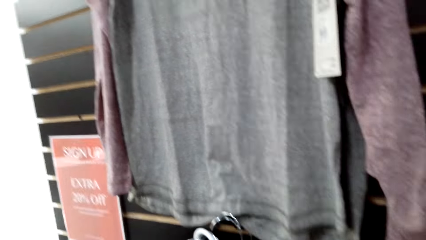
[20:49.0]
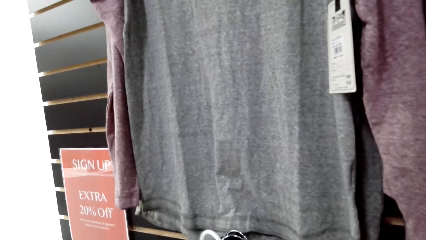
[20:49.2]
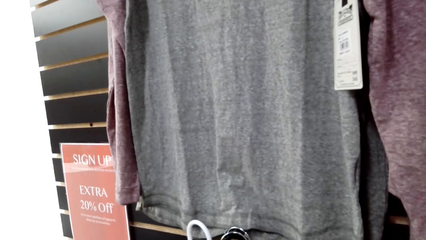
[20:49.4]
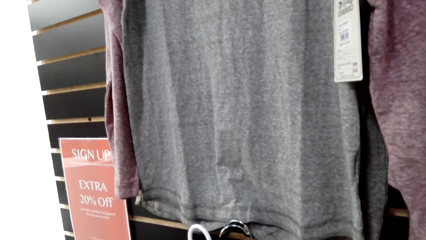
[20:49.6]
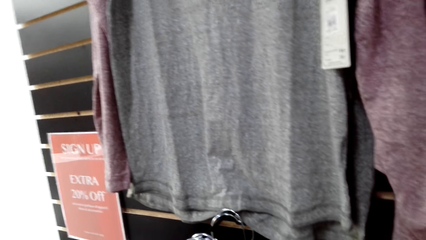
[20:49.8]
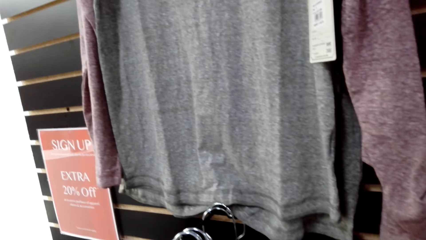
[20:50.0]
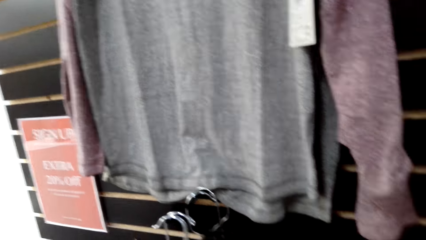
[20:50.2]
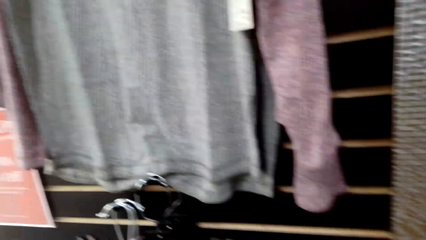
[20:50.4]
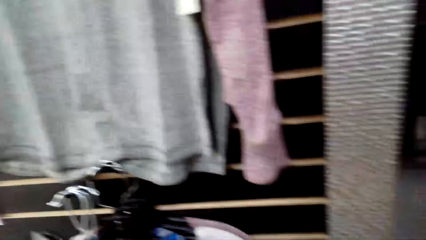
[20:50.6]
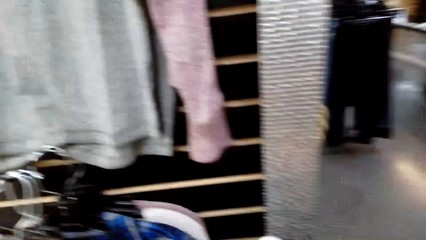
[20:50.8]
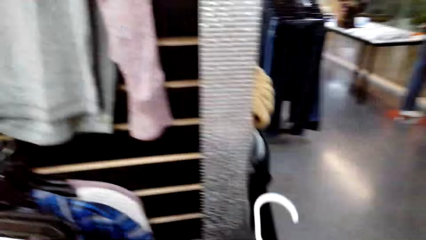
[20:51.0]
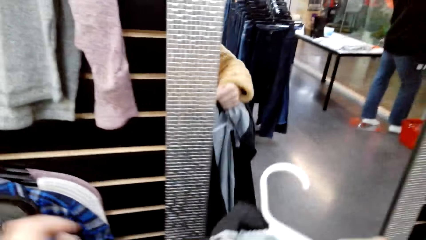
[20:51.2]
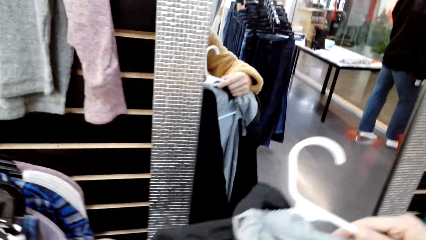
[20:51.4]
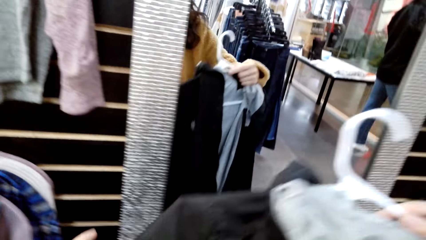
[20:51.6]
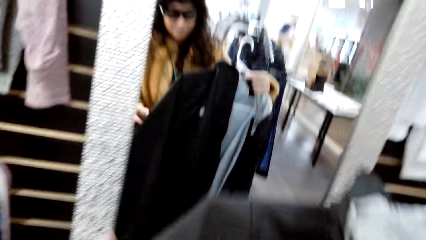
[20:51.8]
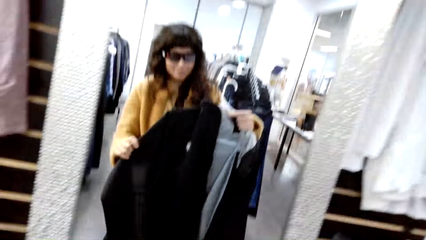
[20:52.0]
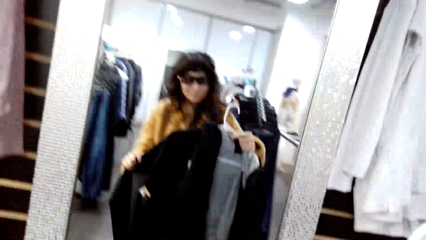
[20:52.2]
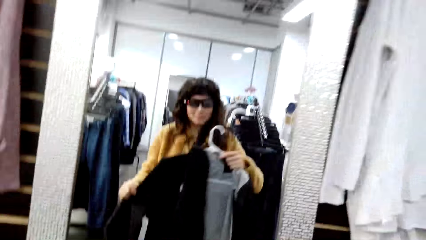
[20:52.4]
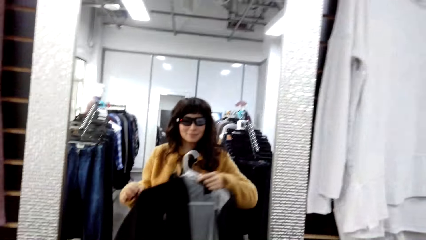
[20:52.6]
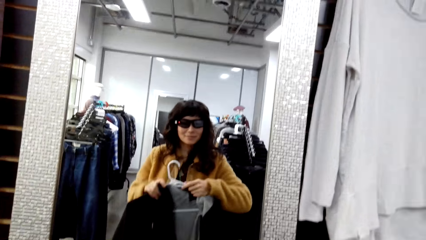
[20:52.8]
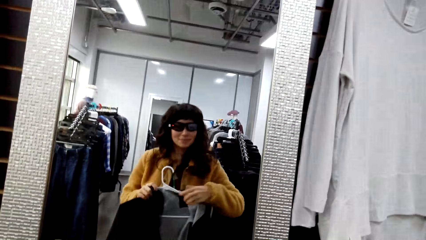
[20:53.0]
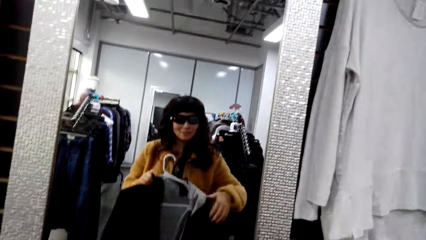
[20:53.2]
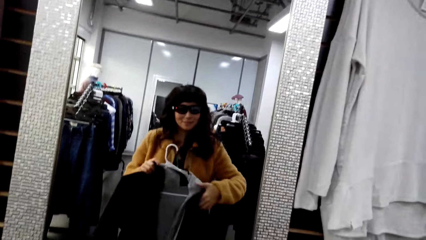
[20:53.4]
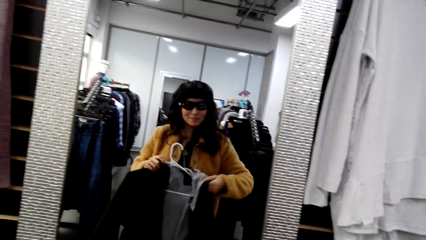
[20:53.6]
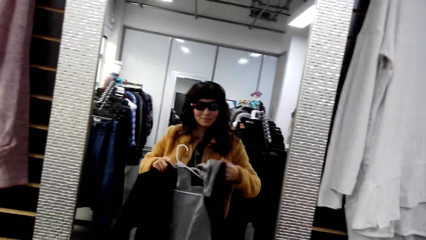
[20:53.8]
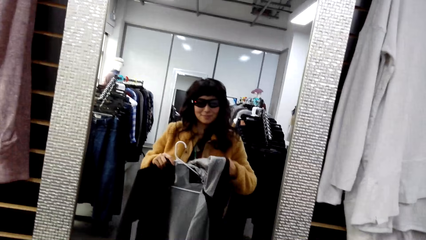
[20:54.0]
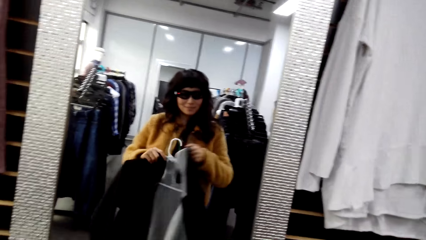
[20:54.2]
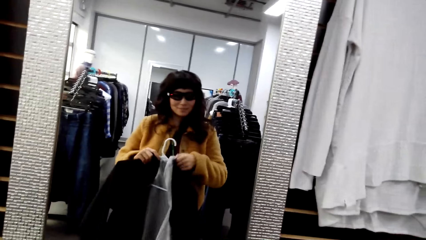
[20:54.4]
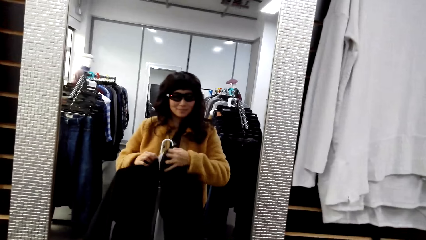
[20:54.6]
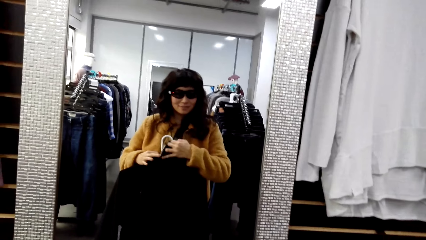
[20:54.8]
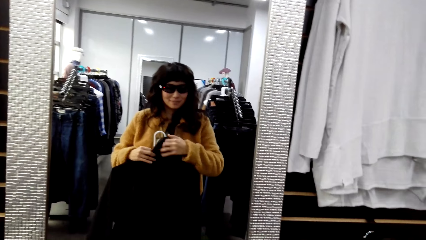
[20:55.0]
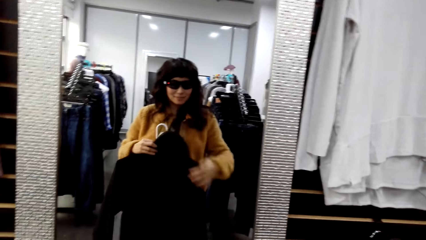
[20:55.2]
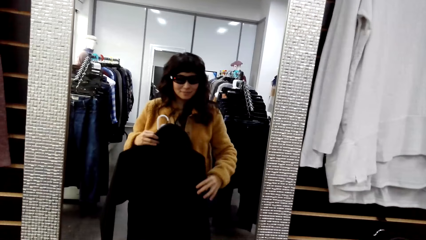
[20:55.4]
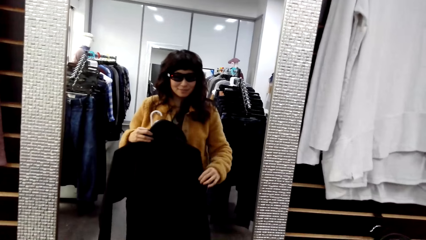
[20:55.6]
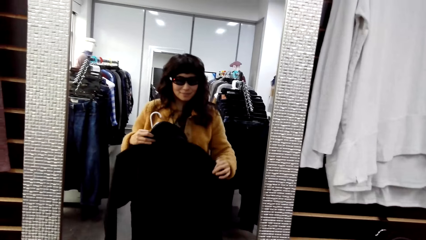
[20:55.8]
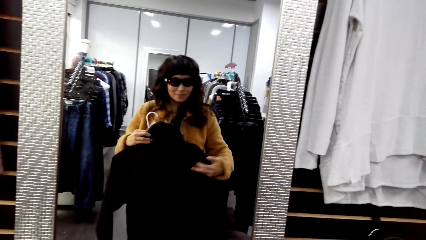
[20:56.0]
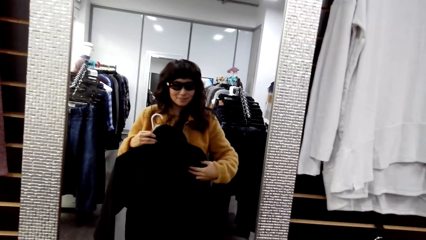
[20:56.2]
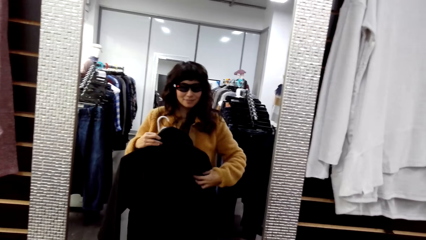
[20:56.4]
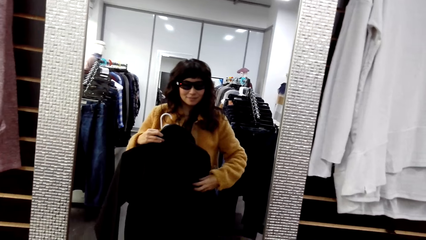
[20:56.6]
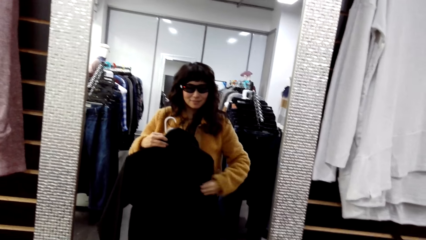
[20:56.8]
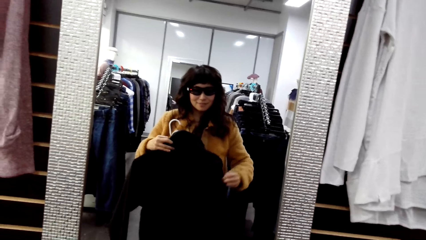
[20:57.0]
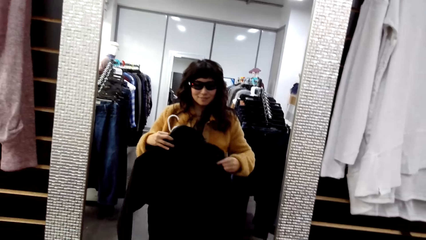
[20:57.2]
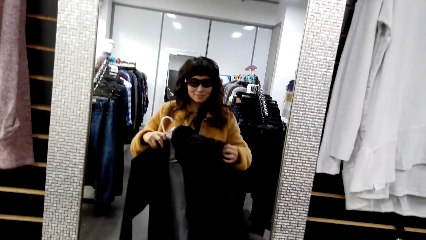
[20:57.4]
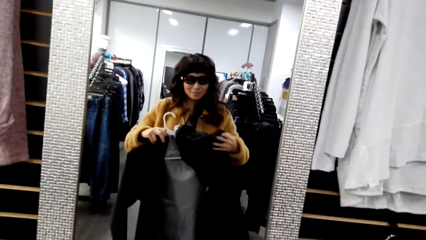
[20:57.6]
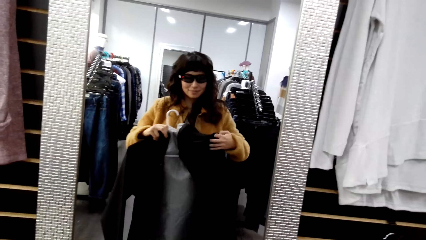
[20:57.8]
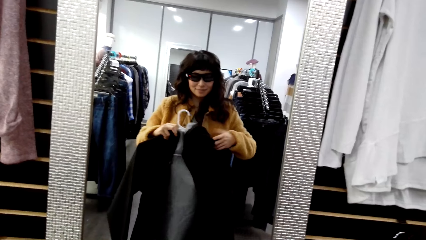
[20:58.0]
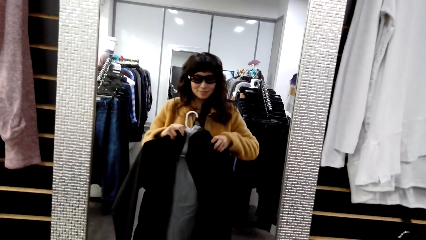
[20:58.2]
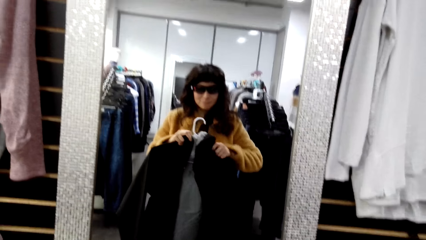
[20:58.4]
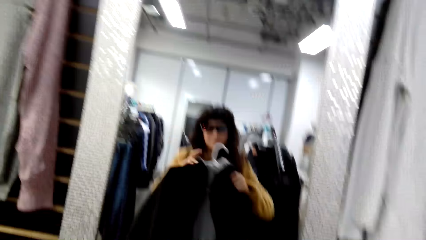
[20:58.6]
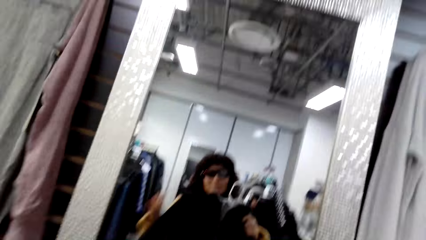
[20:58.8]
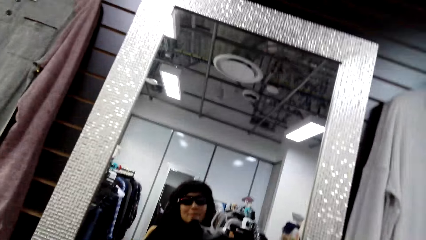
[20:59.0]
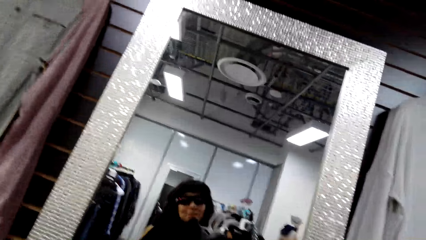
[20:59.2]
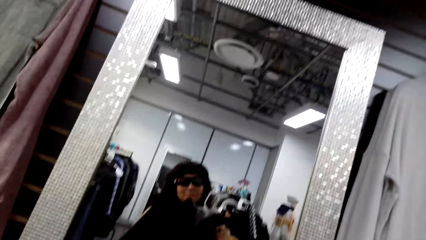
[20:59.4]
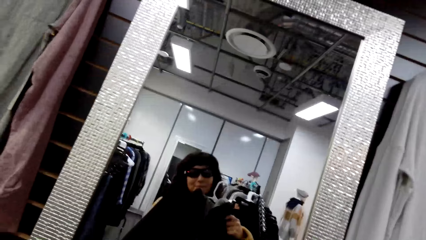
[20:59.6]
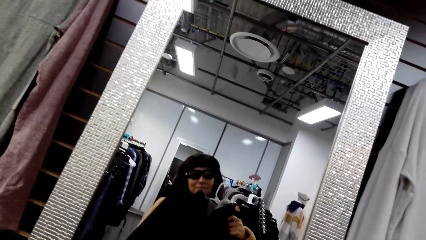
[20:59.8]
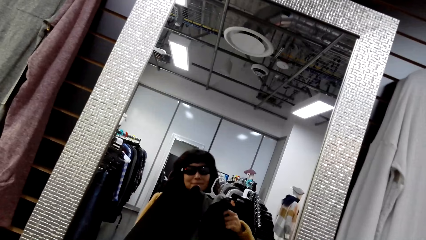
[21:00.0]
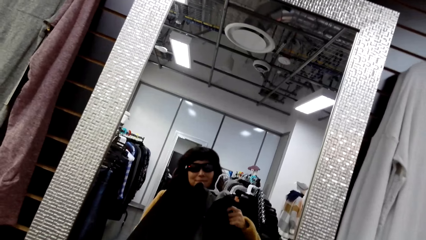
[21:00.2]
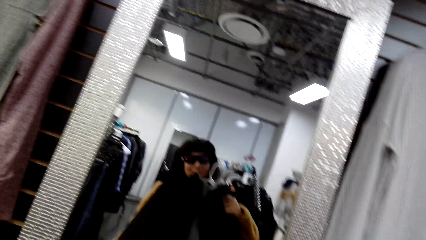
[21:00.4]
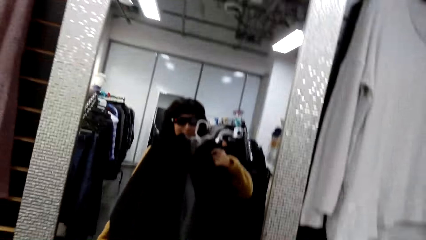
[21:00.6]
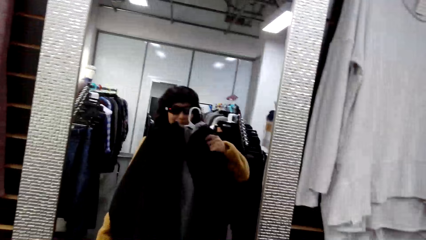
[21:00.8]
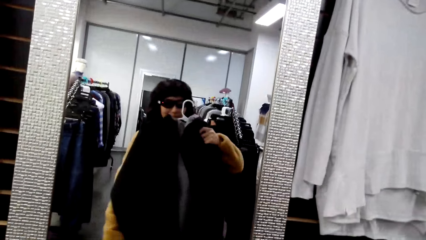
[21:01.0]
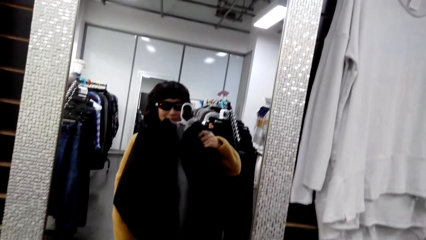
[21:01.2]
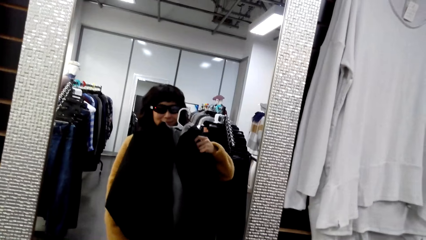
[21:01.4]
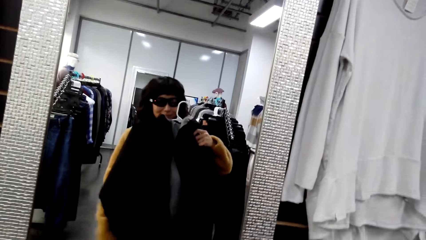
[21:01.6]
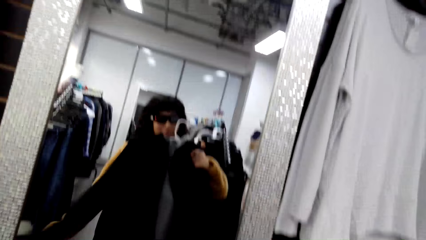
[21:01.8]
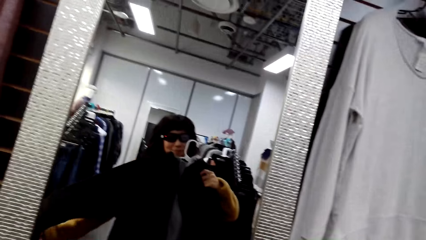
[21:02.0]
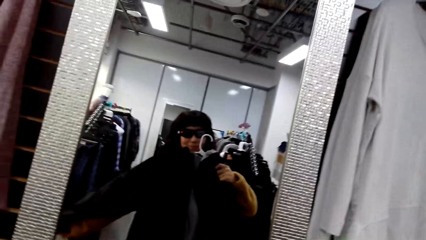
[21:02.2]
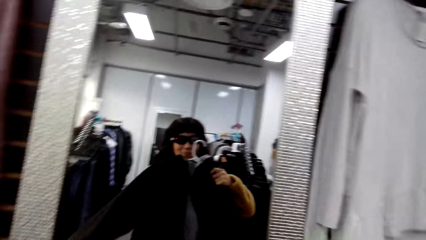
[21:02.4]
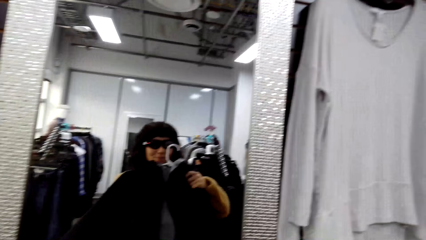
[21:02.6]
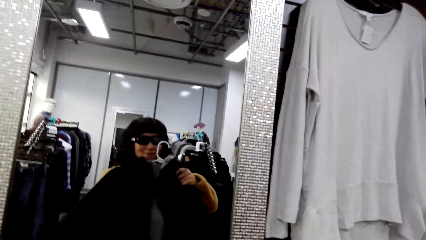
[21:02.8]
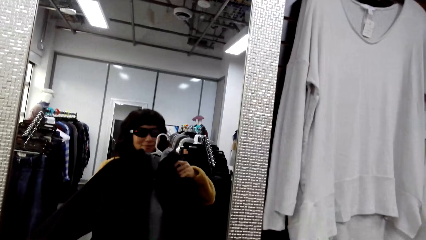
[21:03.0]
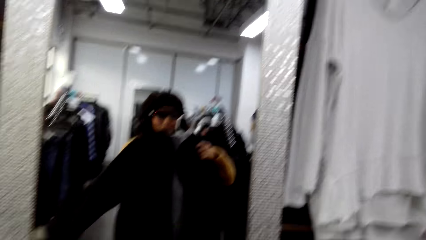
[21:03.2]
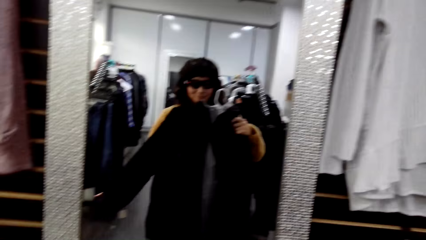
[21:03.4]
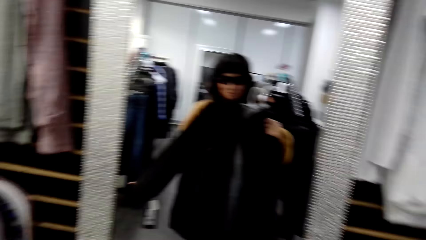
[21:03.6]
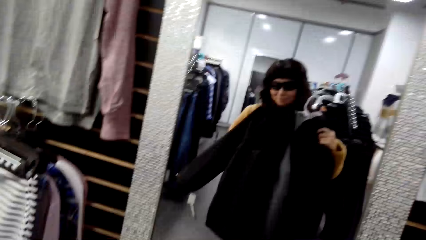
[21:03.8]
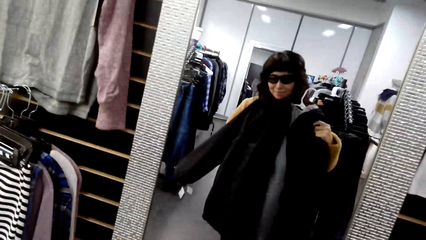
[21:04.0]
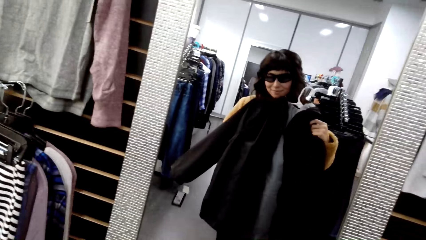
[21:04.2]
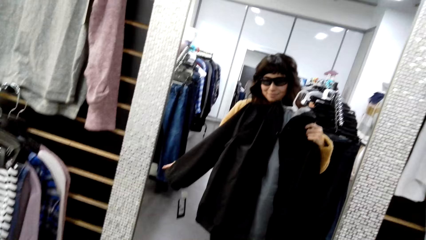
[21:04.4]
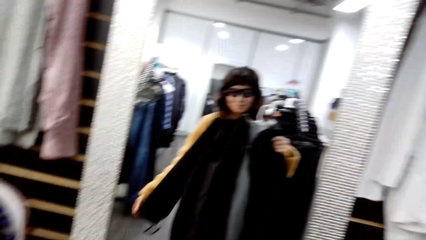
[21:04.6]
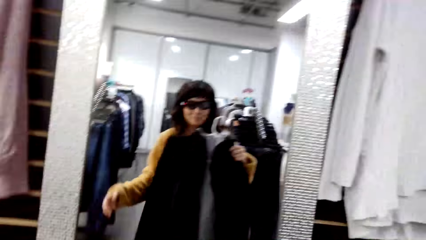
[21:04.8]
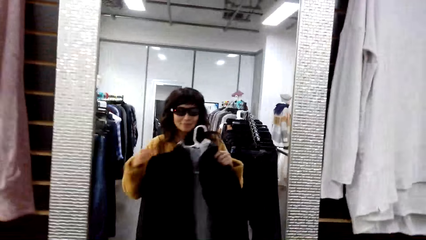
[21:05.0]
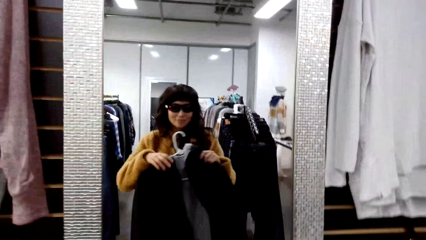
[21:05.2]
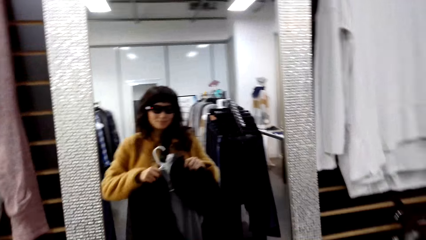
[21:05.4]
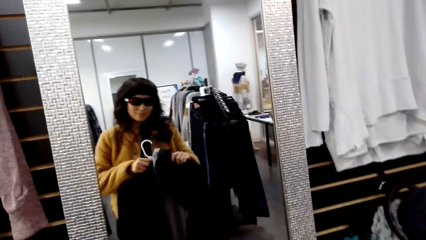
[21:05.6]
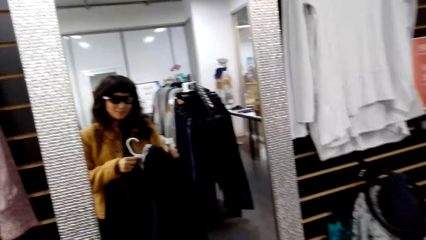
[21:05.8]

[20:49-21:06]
The camera wearer stares at the clothes. She moves towards the mirror. She inspects the jacket. She looks at herself in the mirror.
